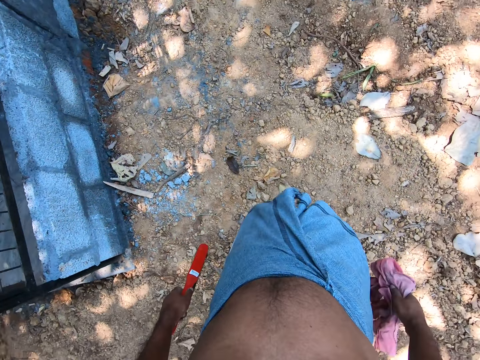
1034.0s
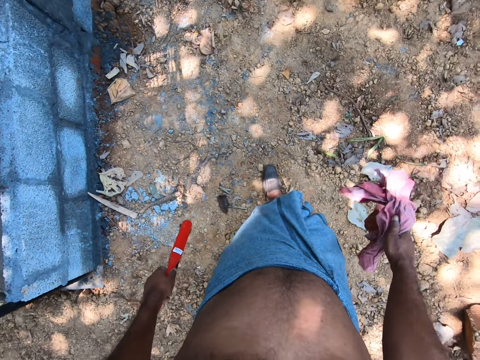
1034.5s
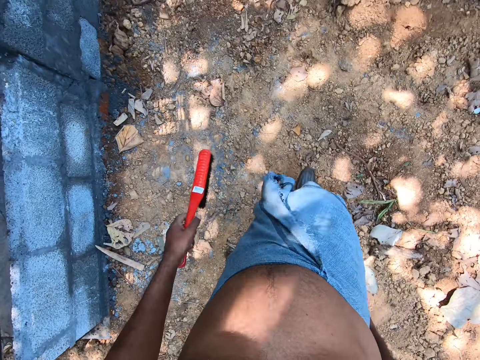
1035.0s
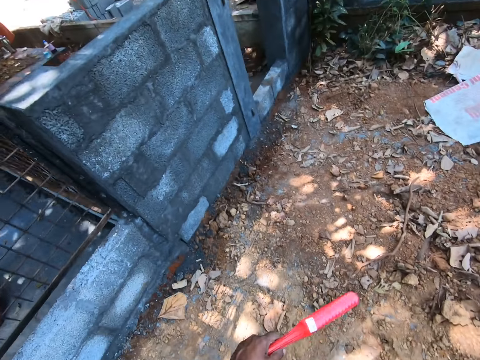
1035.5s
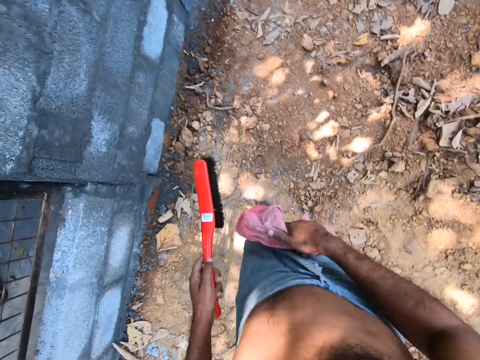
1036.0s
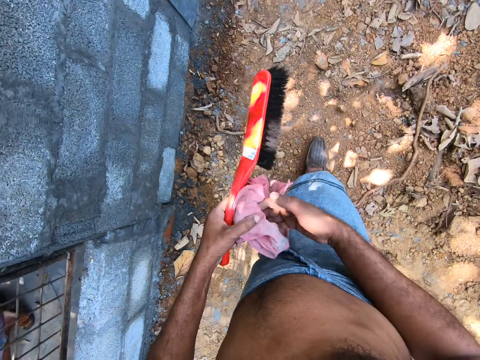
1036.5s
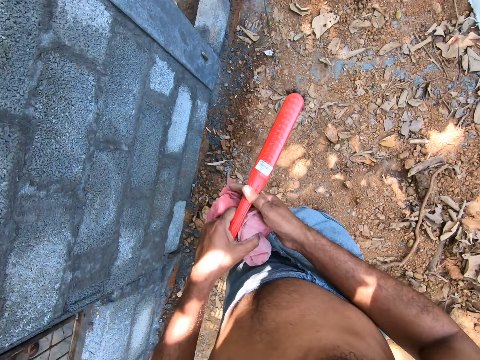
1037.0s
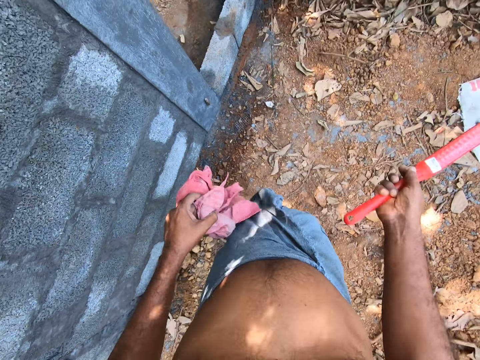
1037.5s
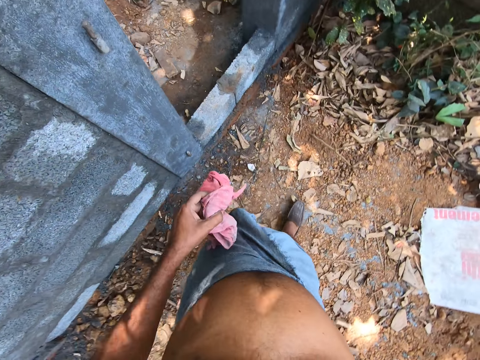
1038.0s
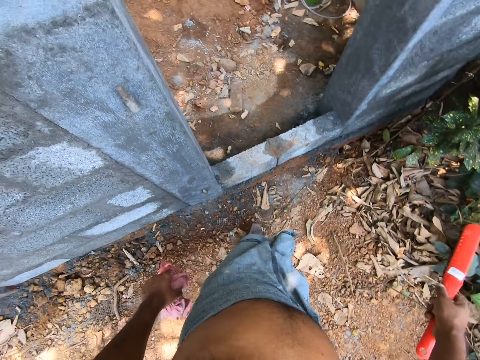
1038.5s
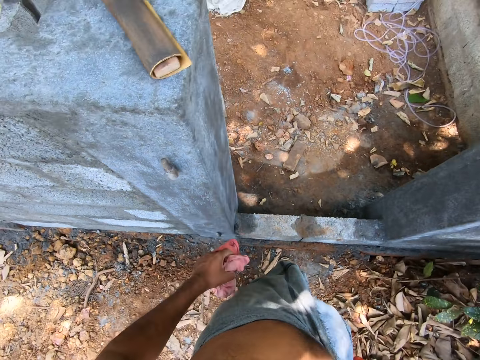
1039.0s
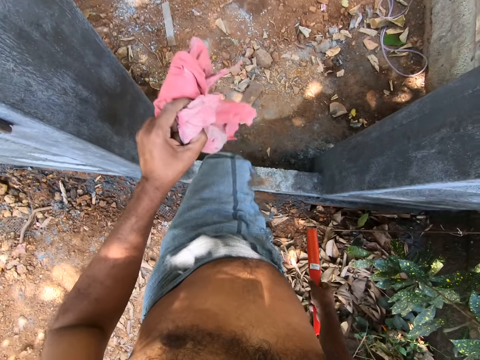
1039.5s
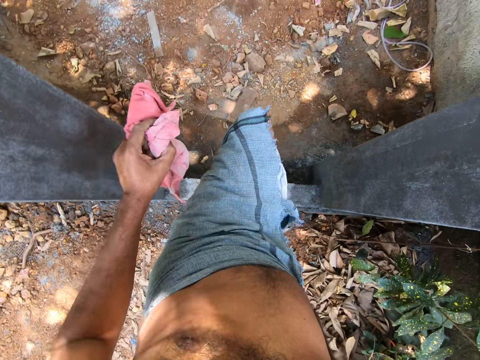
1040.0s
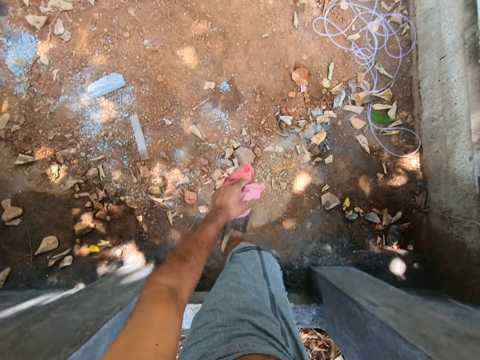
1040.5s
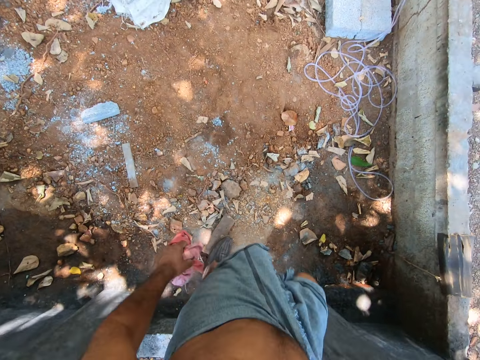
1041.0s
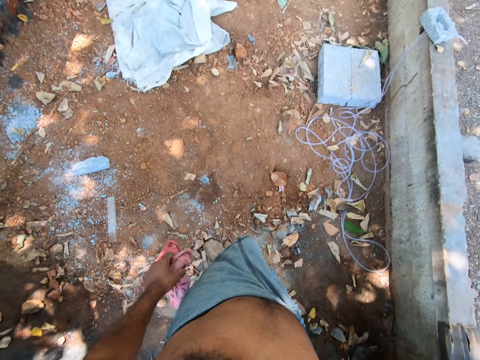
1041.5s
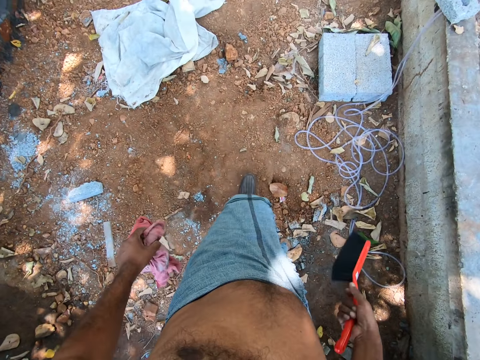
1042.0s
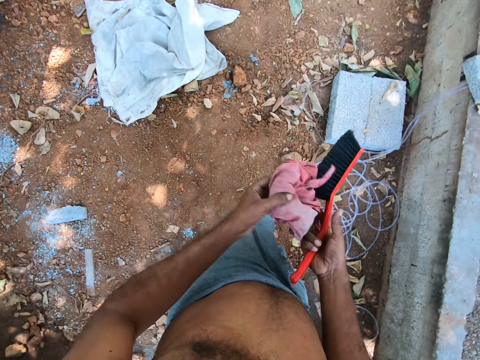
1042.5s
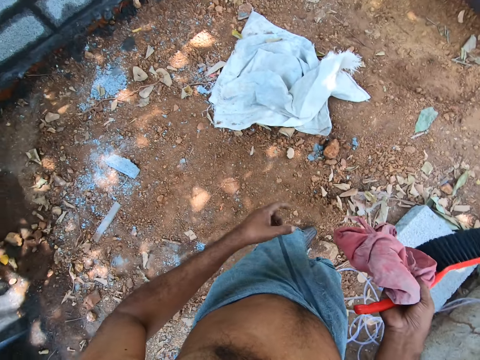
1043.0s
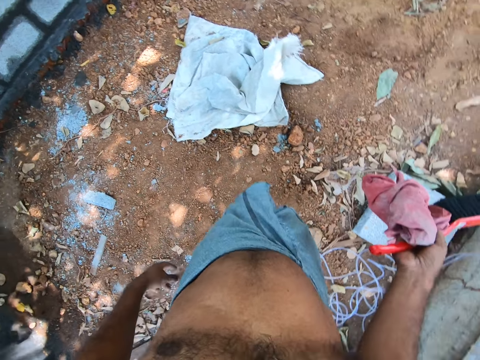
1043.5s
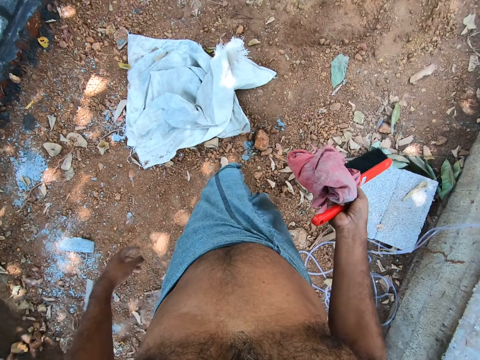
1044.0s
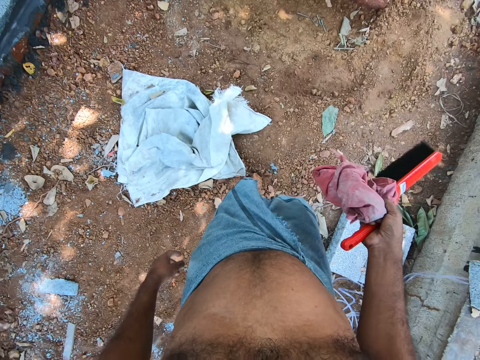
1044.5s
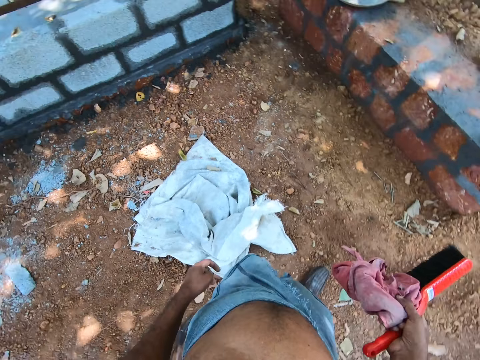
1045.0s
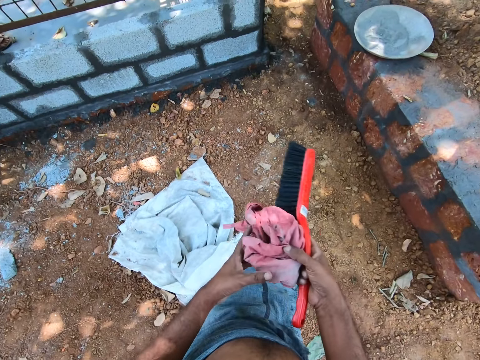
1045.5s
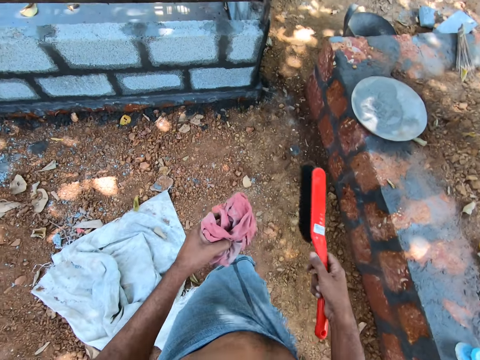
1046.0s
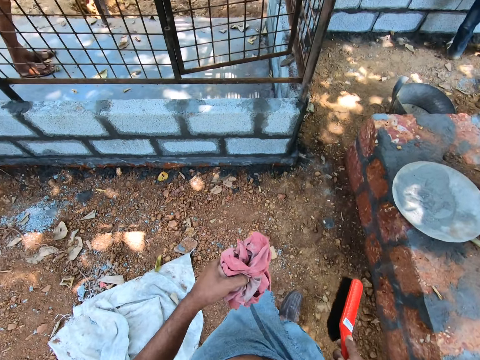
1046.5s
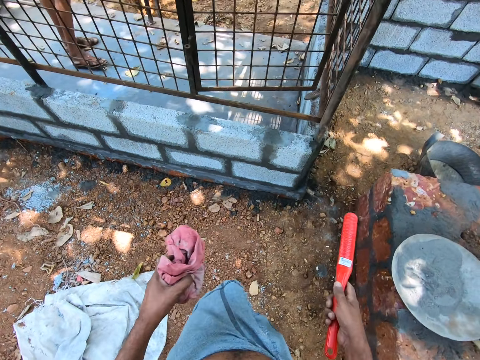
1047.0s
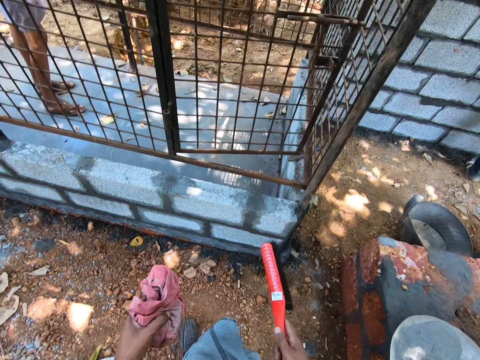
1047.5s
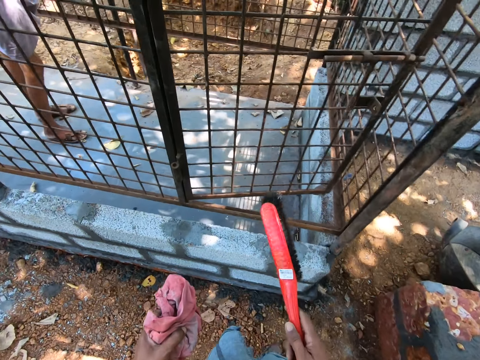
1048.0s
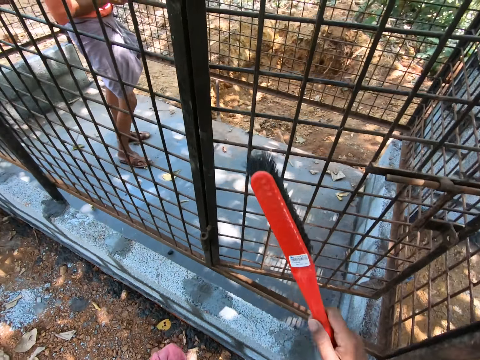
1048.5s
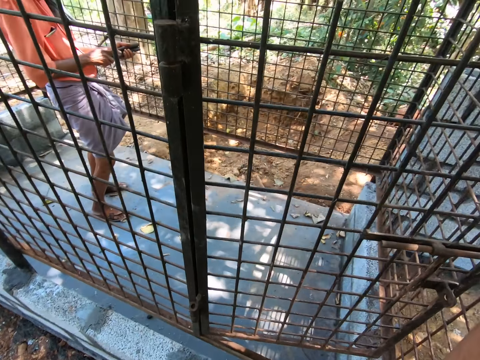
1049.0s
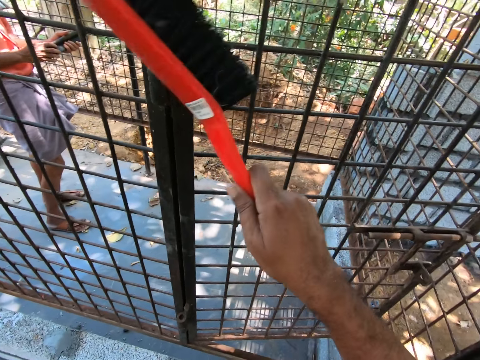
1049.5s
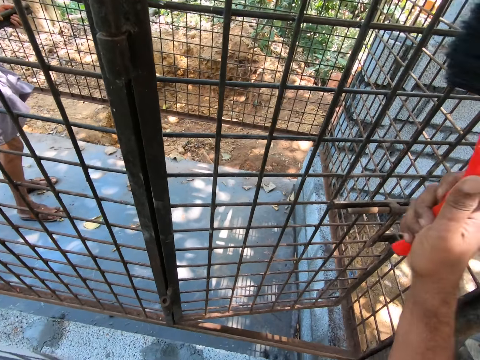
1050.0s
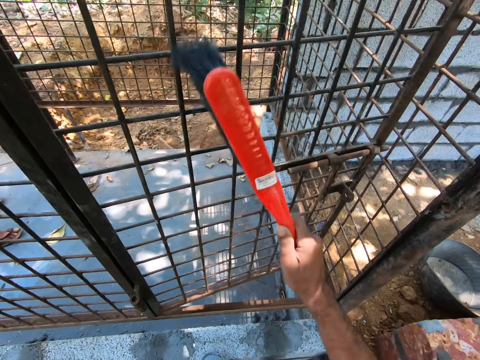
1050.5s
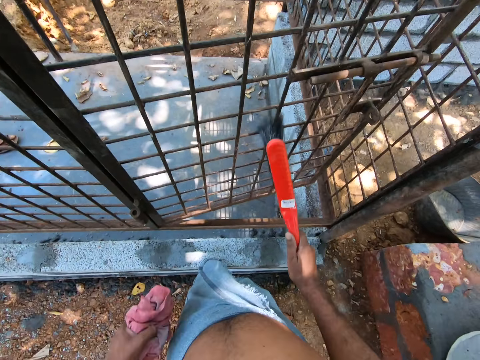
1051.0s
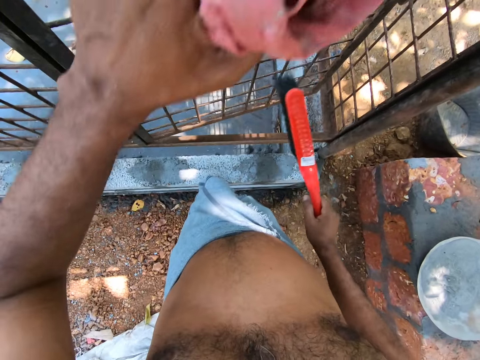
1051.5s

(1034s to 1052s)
The camera wearer passes the napkin to his left hand with his right hand. He takes the brush from his left hand with his right hand. He walks around. He passes the napkin to his right hand with his left hand. He walks around. He passes the napkin to his left hand with his right hand. He walks around. He cleans the iron cage with the brush in his right hand.

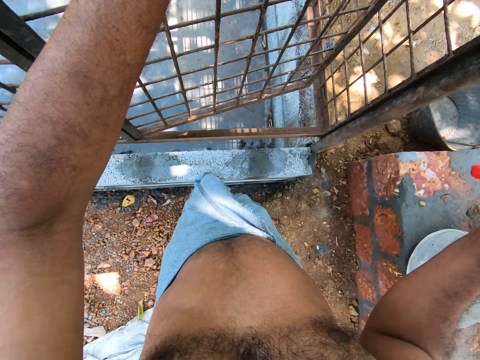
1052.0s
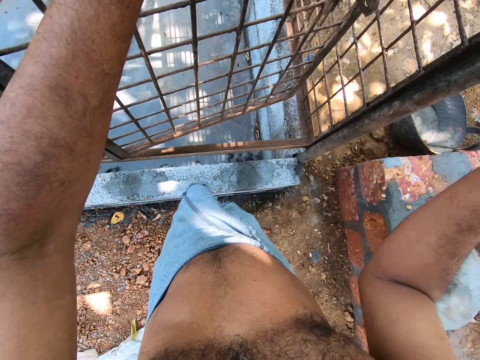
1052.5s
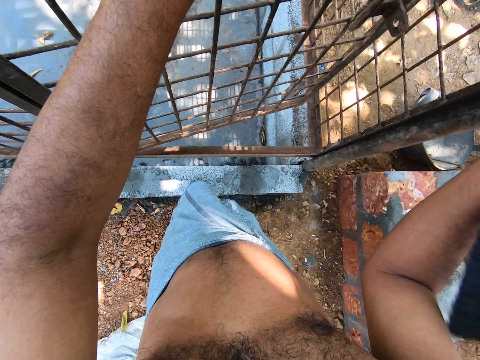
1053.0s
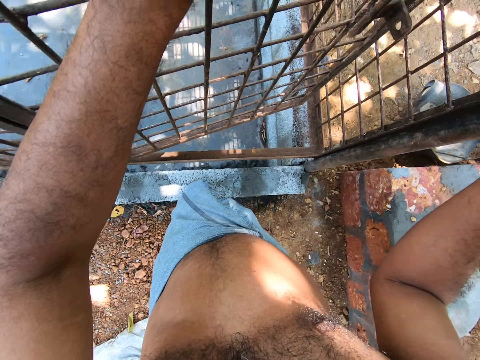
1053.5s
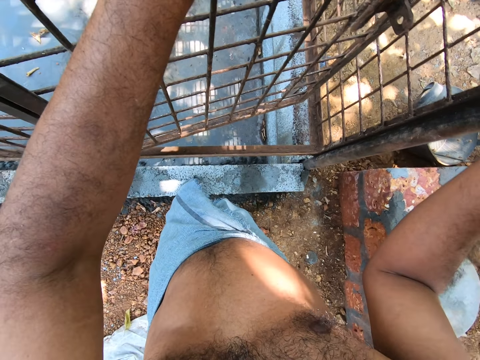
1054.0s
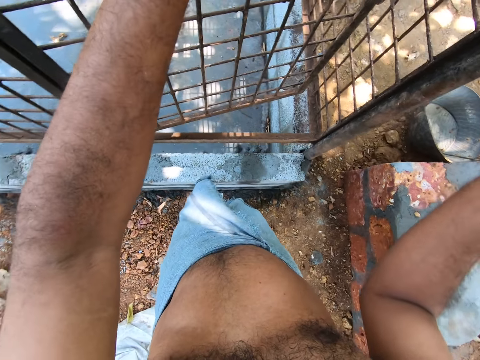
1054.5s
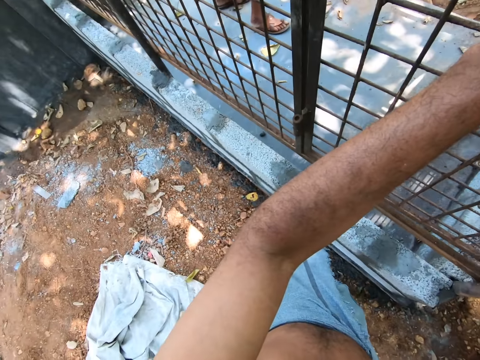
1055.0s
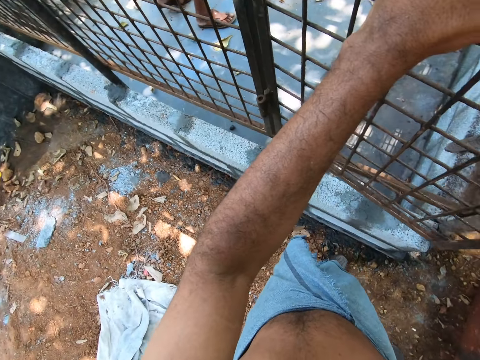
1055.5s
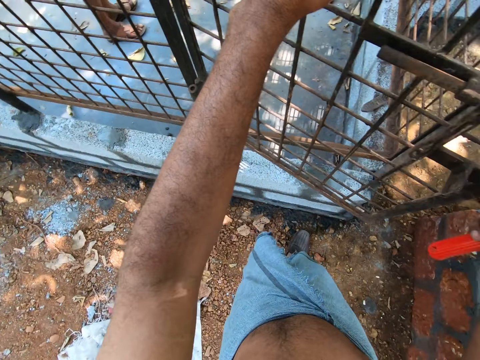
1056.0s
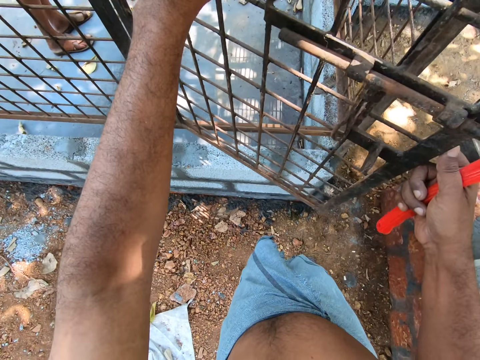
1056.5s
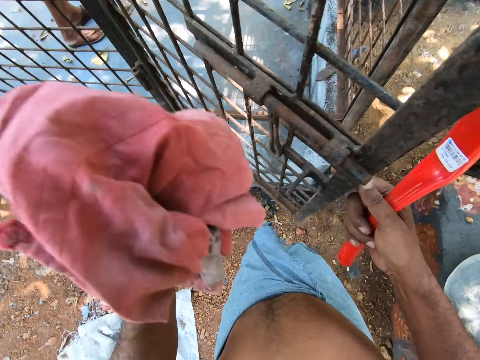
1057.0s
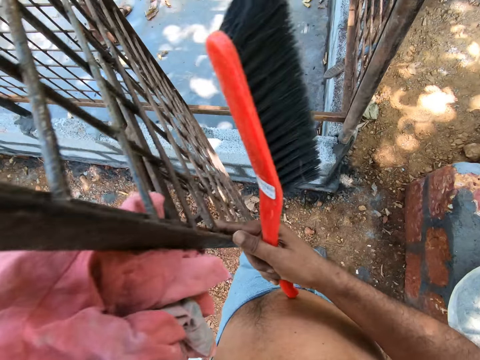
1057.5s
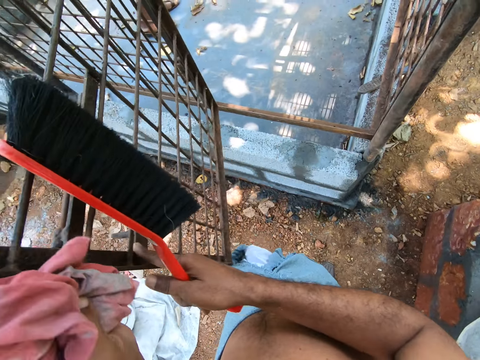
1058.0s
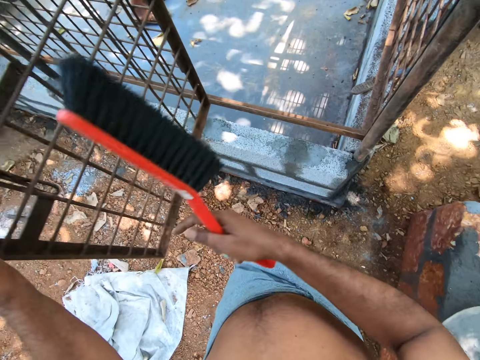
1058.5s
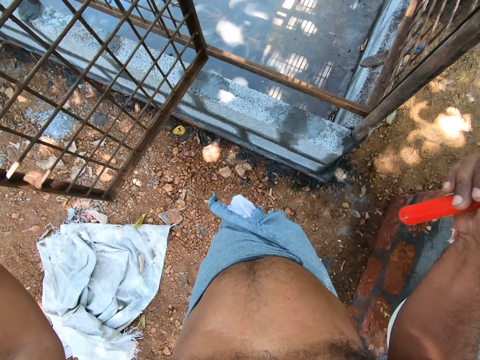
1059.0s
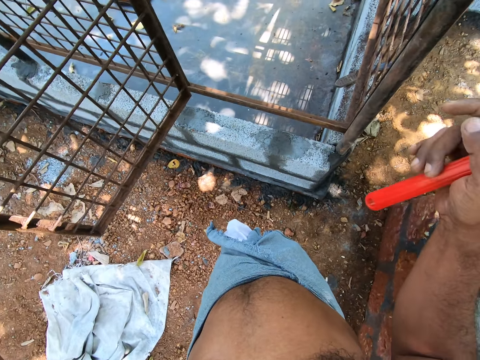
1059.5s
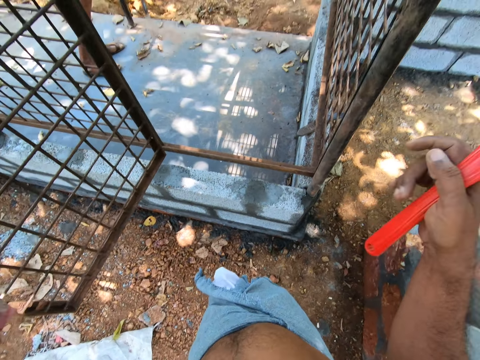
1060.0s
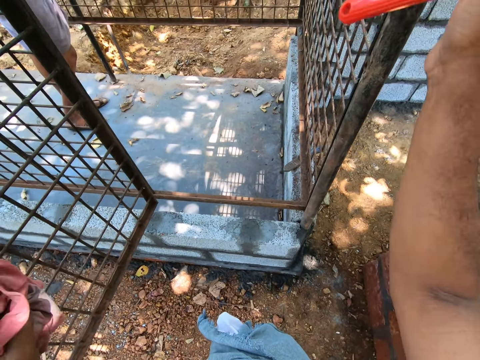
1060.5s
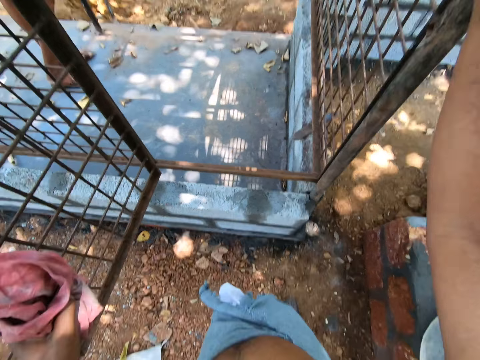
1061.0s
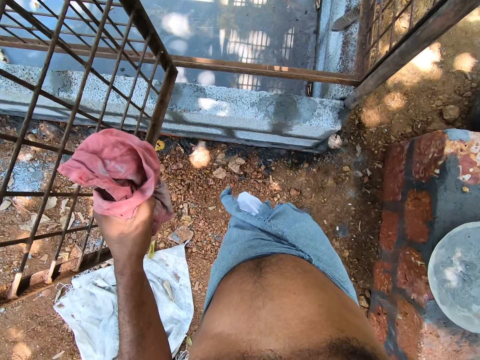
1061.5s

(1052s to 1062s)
The camera wearer opens a door. He opens the iron cage gate with both hands. He holds the iron cage with his right hand.
